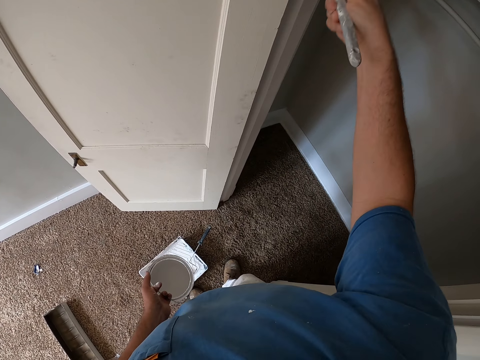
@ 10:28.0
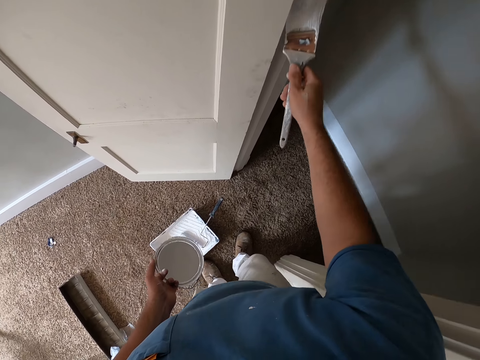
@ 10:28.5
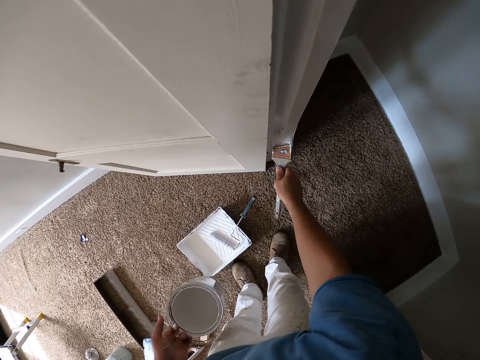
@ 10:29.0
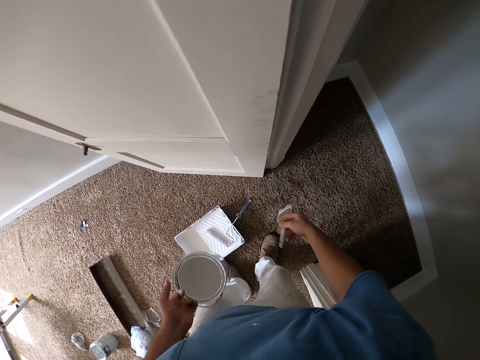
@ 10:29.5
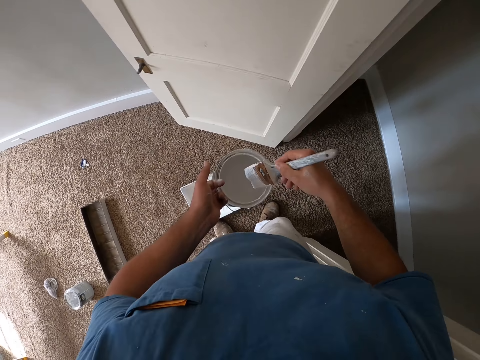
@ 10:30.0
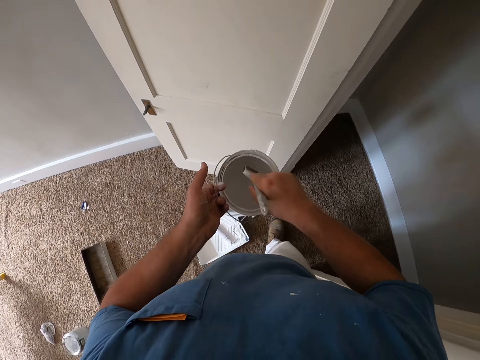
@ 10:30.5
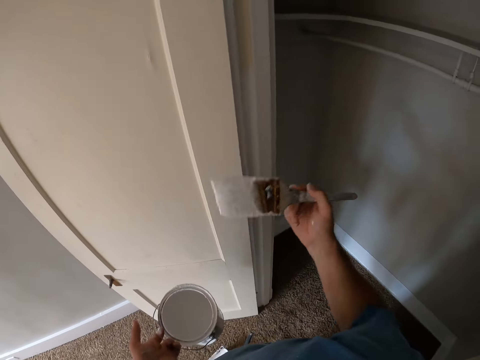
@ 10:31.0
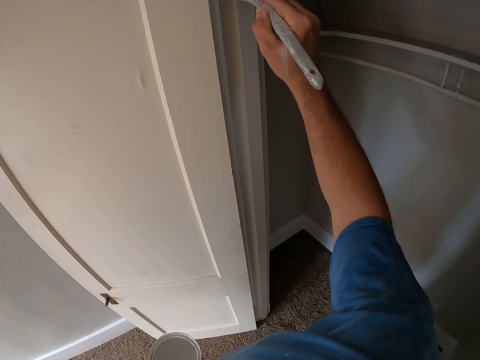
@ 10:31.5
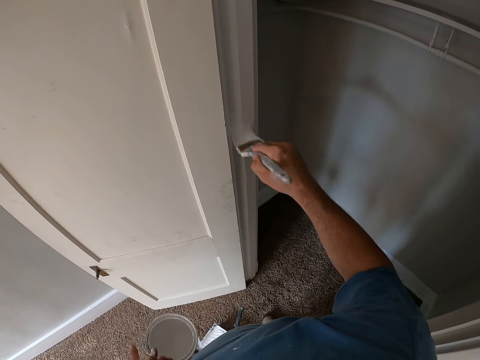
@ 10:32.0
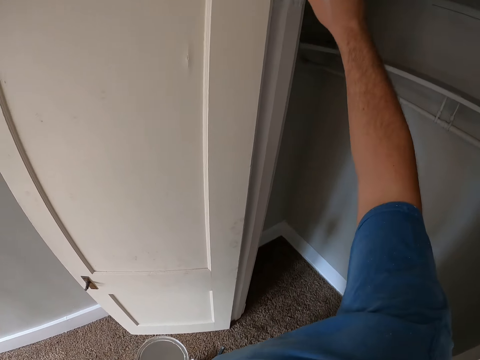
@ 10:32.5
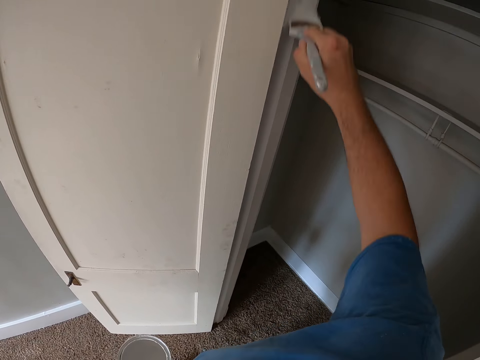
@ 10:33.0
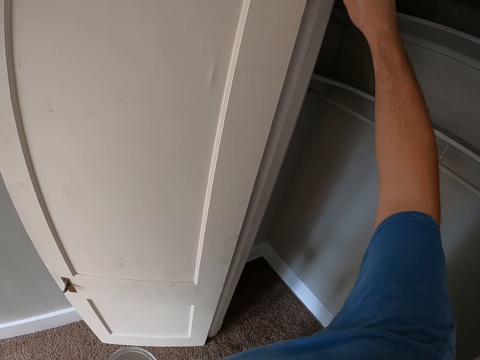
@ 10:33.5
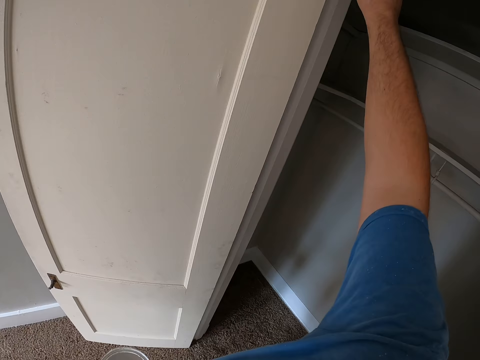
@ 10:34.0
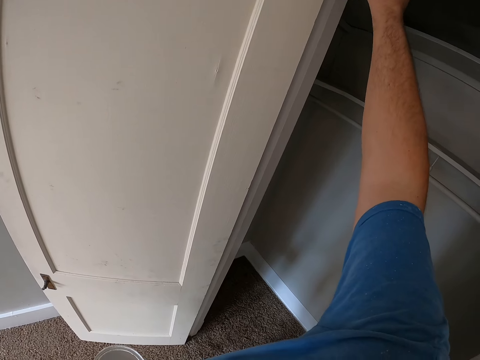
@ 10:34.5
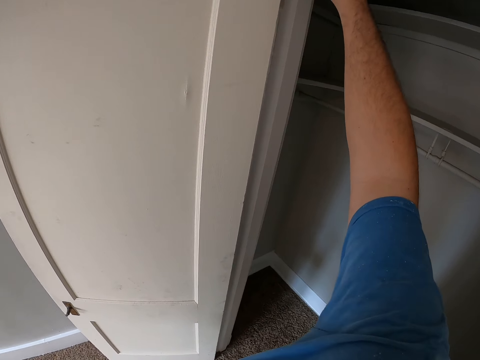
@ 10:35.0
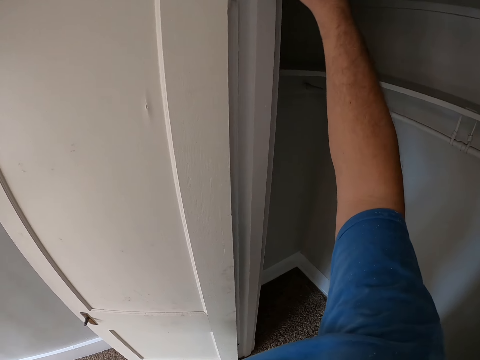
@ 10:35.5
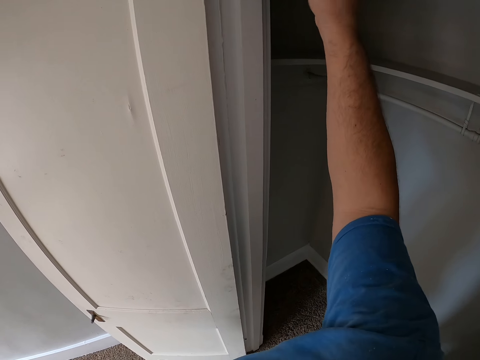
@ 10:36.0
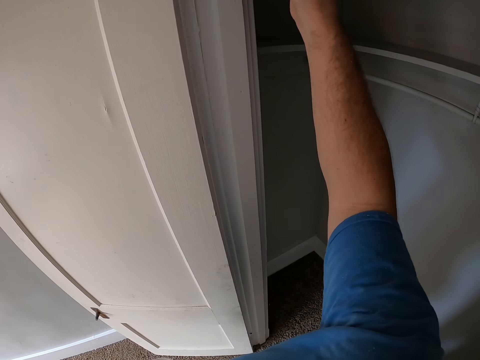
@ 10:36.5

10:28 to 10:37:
The camera wearer dips the paint brush inside the paint. He paints the corridor with the paint brush on his right hand.

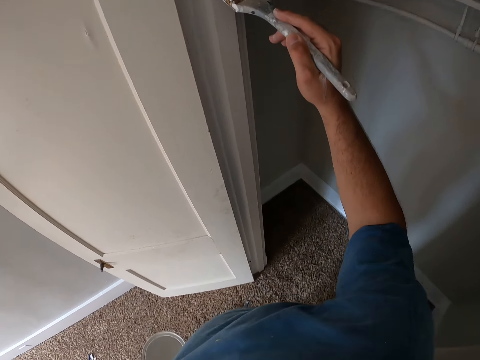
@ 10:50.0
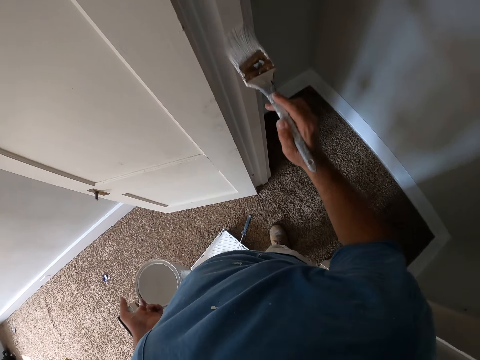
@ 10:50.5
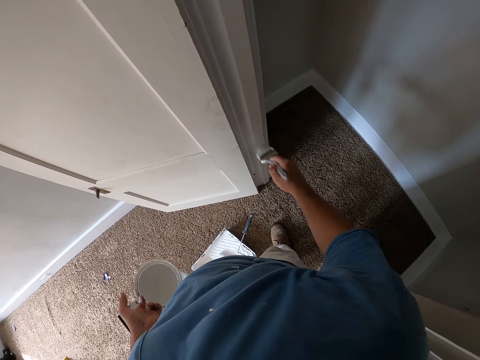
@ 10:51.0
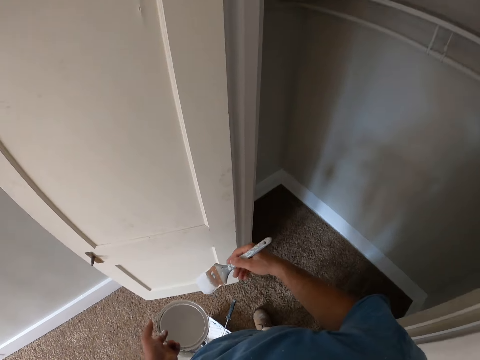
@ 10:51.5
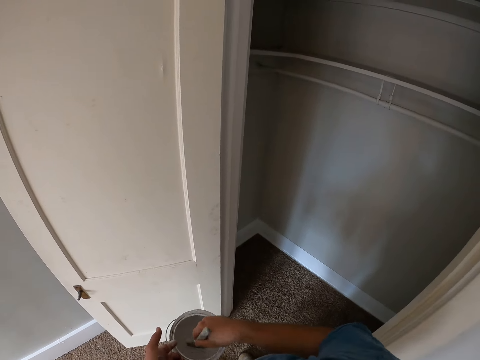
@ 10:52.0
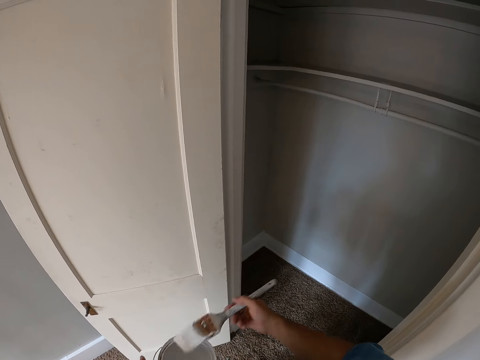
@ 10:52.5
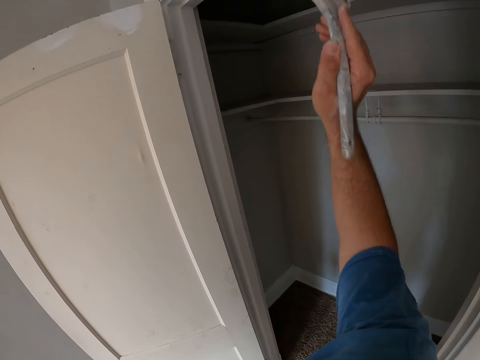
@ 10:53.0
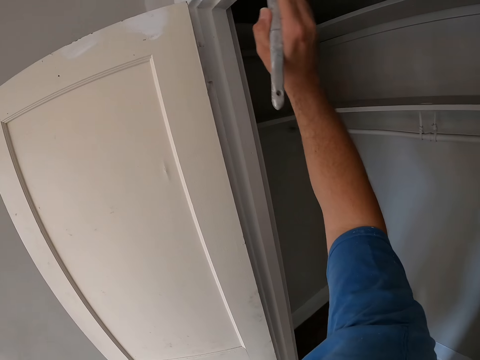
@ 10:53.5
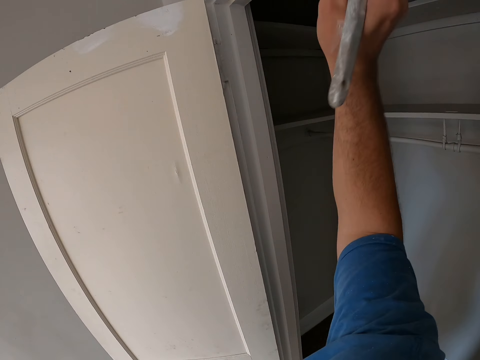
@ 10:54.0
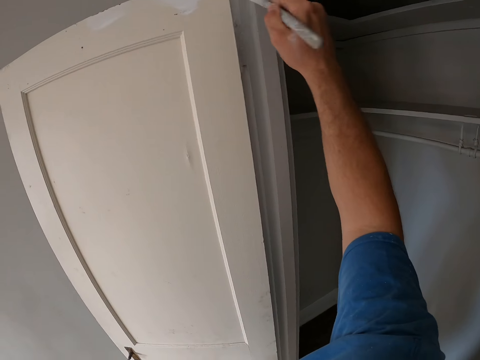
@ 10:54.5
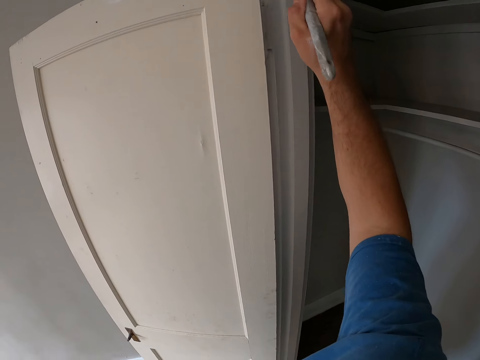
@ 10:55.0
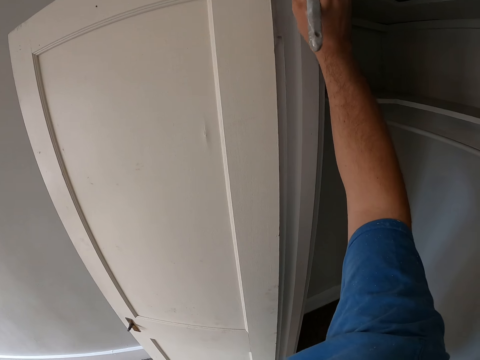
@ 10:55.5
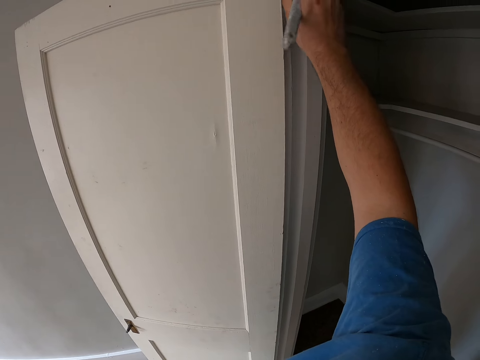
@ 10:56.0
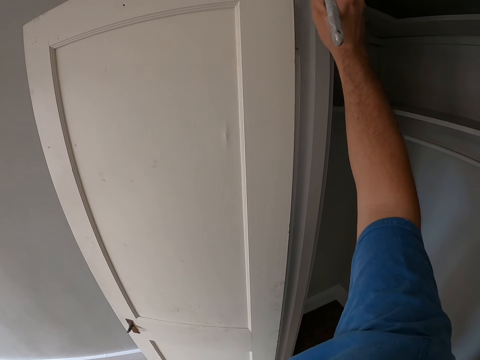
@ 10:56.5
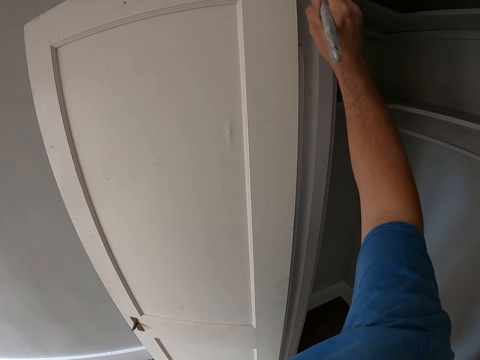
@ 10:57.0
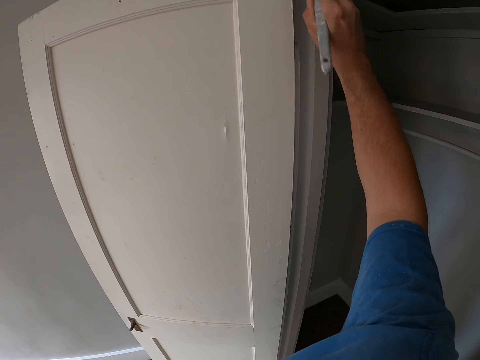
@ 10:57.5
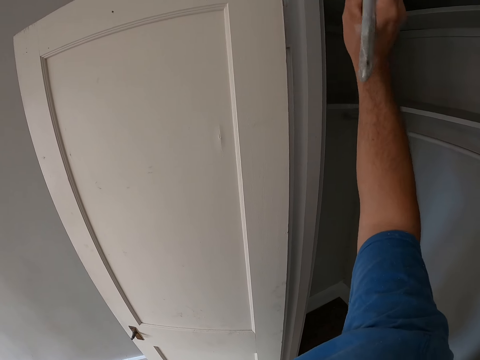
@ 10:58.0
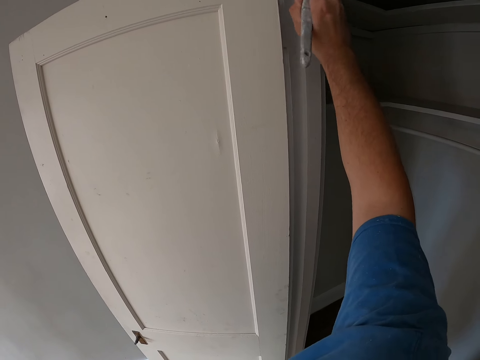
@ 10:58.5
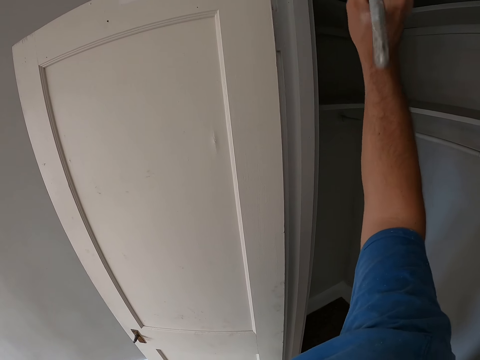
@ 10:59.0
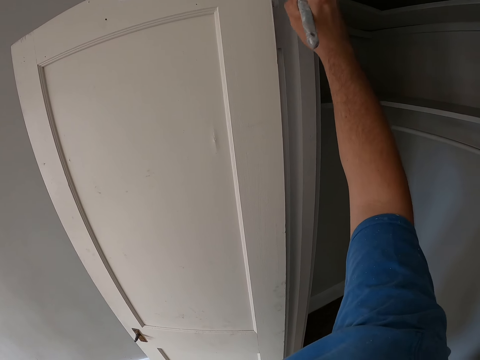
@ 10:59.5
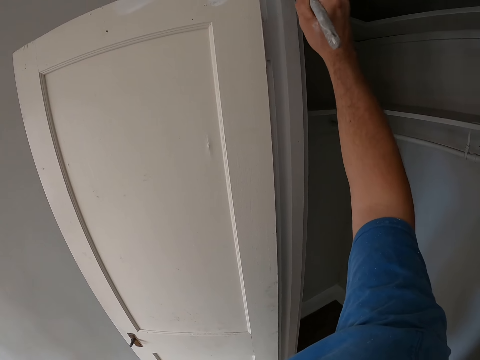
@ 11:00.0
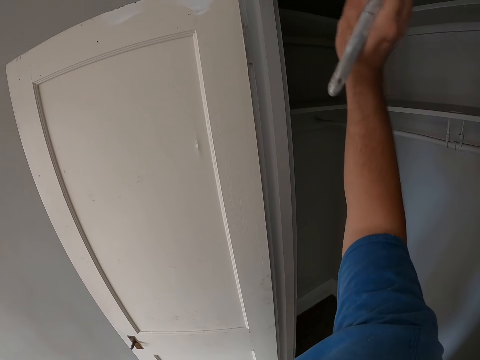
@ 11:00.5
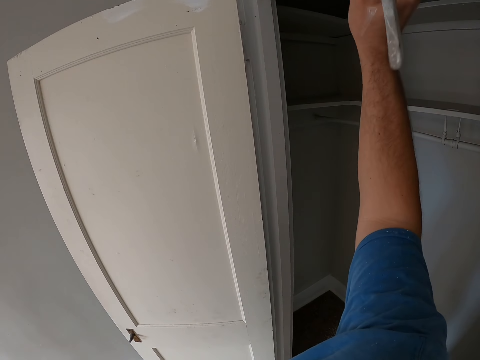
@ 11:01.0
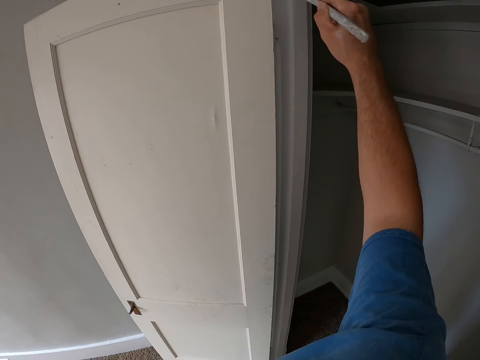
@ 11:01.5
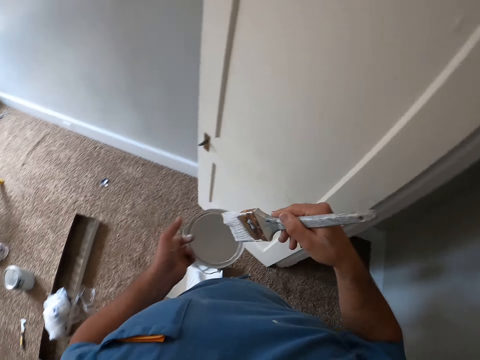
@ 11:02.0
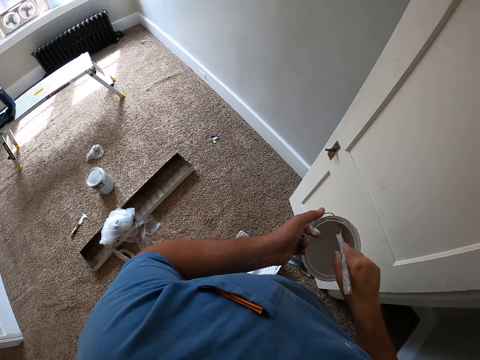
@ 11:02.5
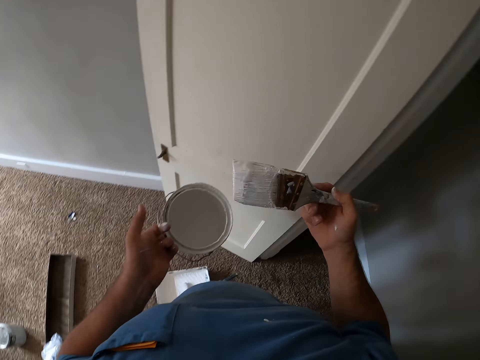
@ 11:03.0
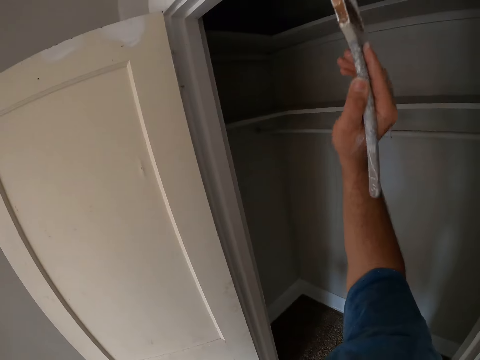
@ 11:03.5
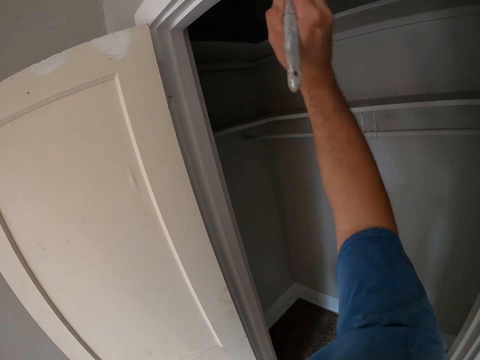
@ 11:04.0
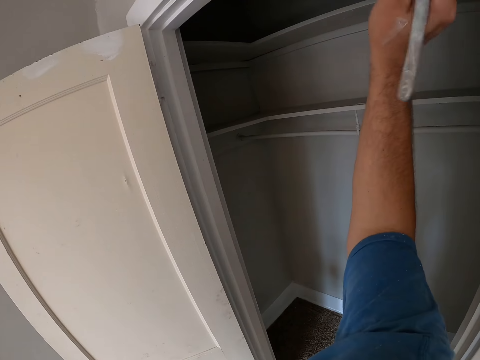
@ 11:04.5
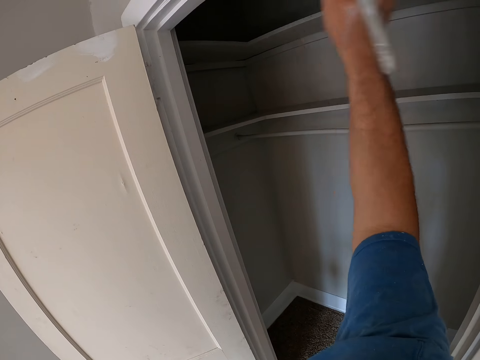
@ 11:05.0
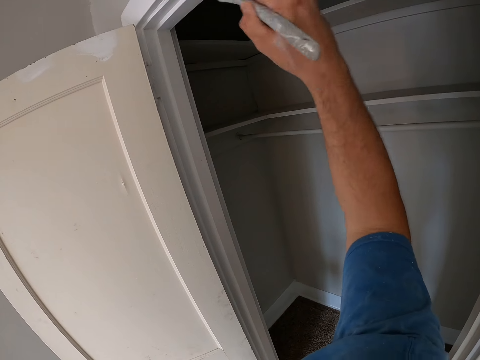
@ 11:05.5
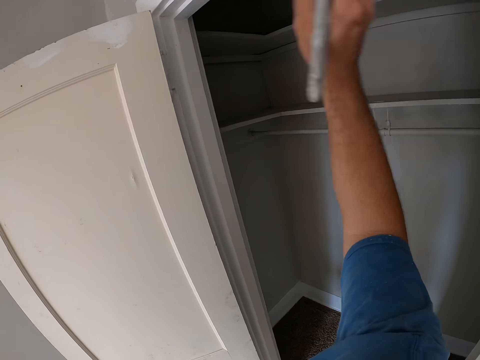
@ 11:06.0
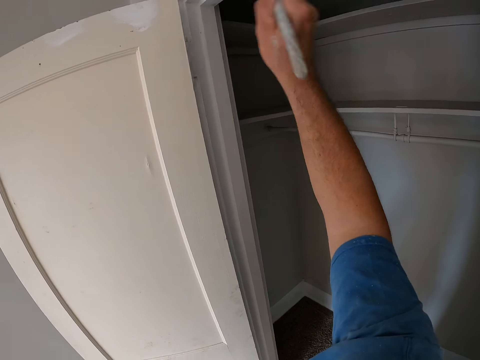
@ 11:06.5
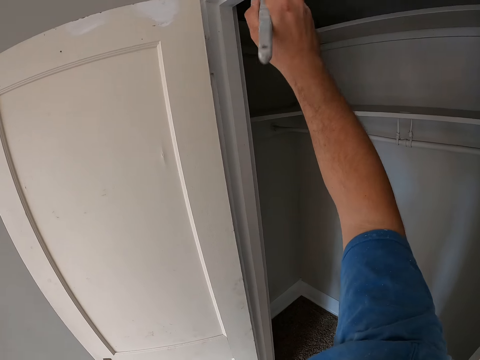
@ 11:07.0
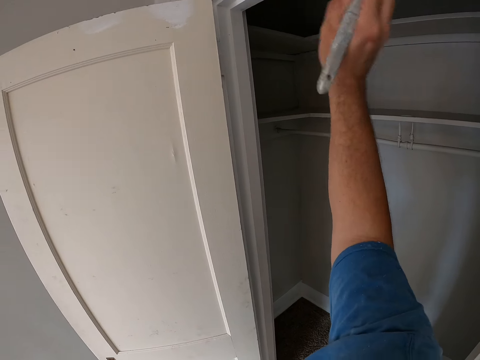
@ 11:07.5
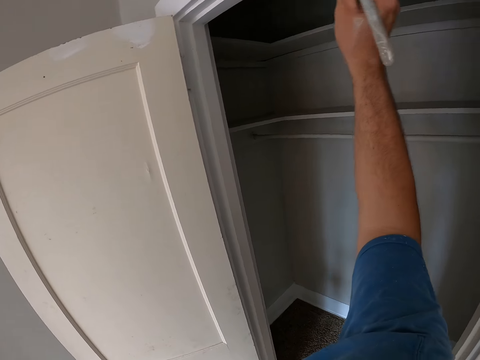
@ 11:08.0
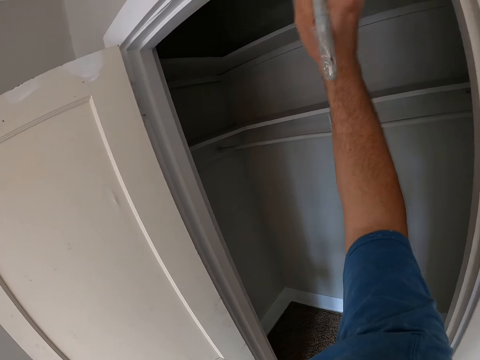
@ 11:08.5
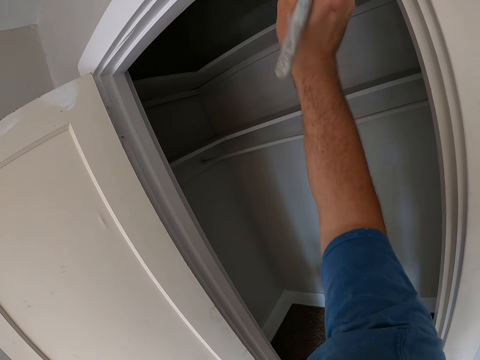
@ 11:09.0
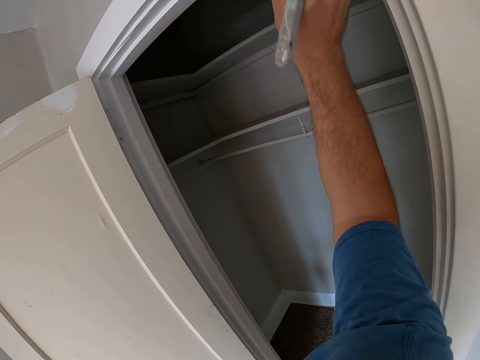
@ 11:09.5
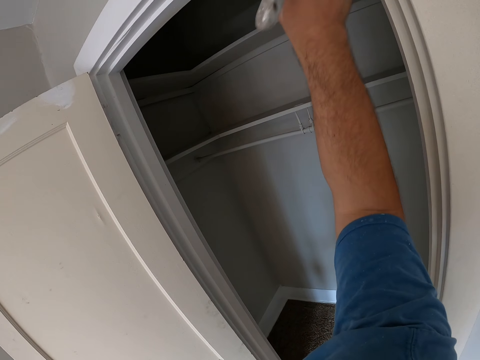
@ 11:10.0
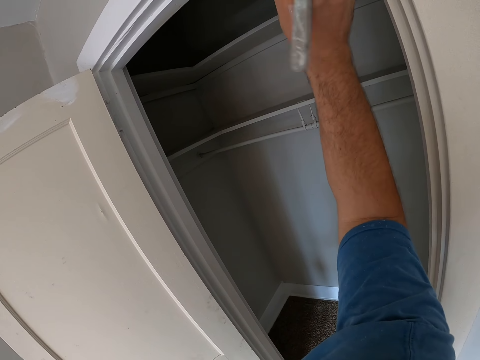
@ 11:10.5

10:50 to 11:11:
The camera wearer dips the paint brush inside the paint. He paints the corridor with the paint brush on his right hand. He dips the paint brush inside the paint. He paints the corridor with the paint brush on his right hand.
